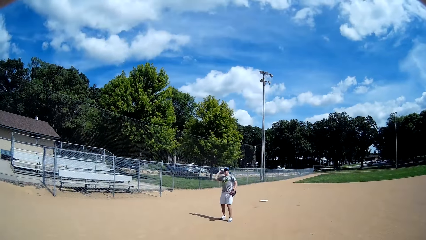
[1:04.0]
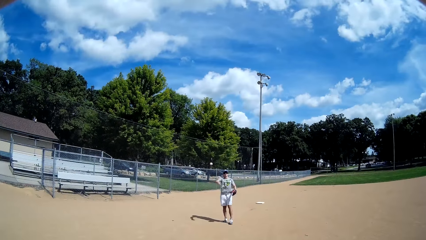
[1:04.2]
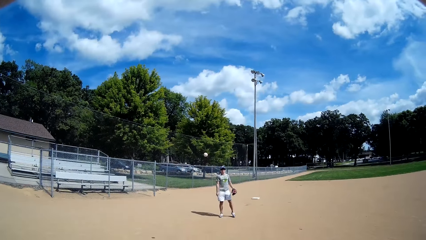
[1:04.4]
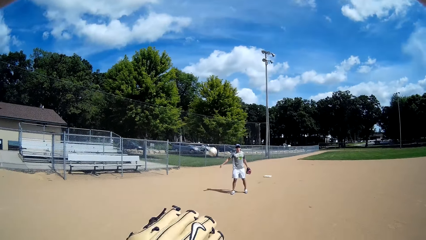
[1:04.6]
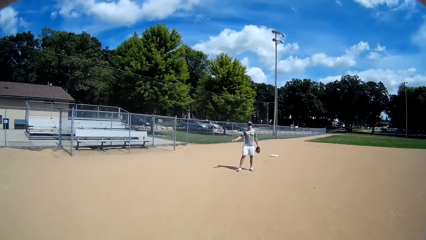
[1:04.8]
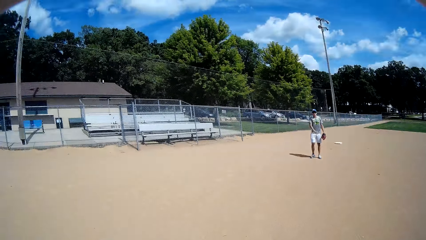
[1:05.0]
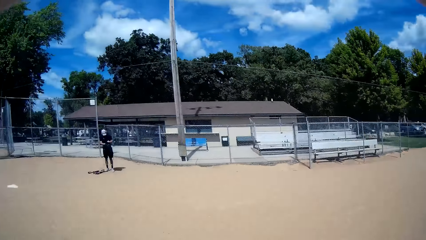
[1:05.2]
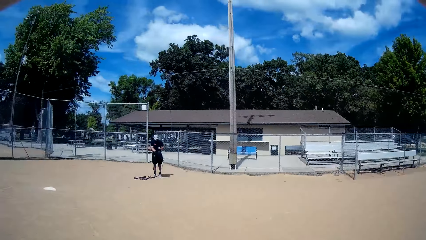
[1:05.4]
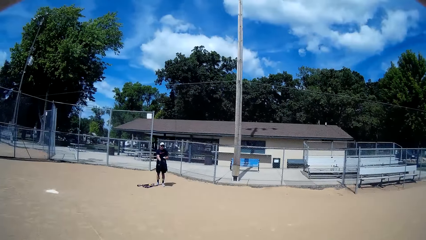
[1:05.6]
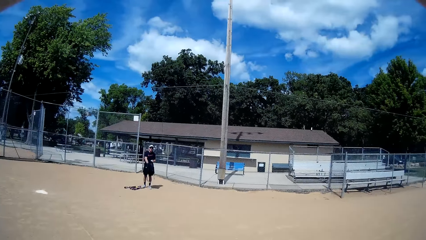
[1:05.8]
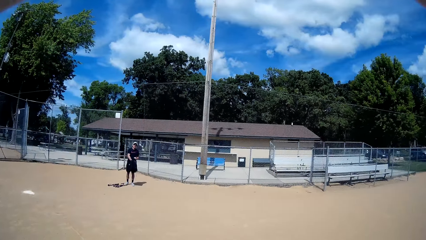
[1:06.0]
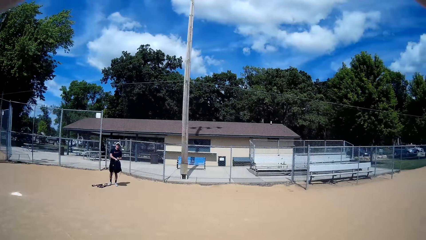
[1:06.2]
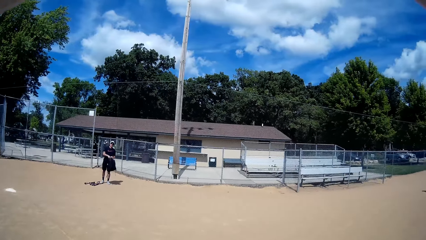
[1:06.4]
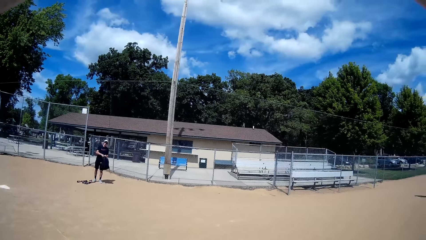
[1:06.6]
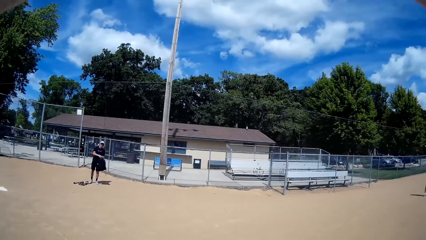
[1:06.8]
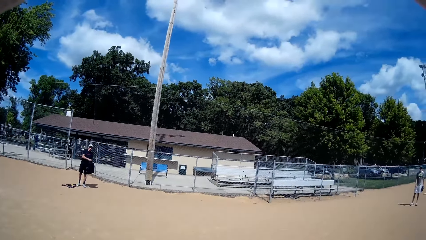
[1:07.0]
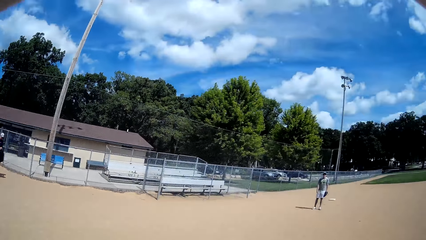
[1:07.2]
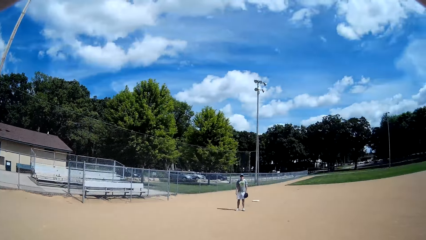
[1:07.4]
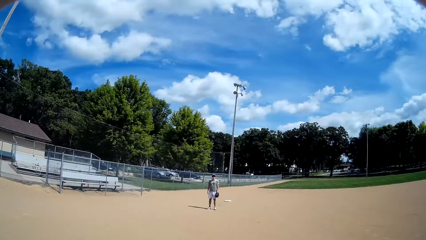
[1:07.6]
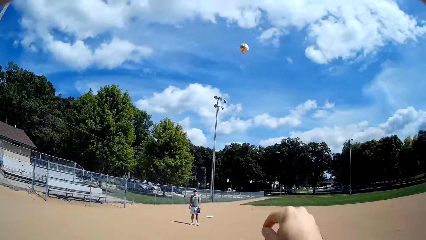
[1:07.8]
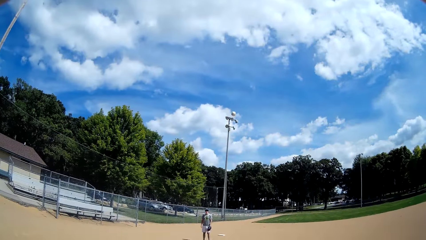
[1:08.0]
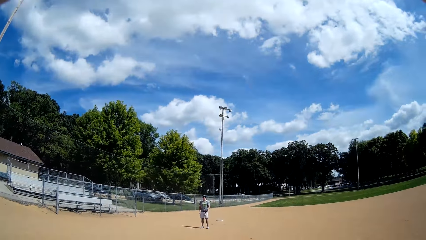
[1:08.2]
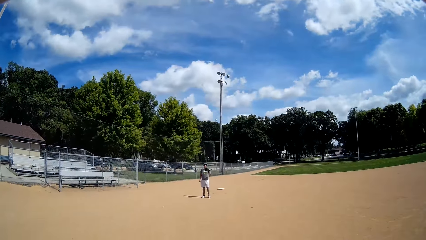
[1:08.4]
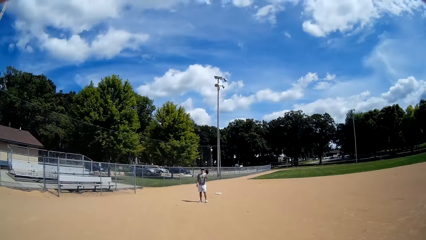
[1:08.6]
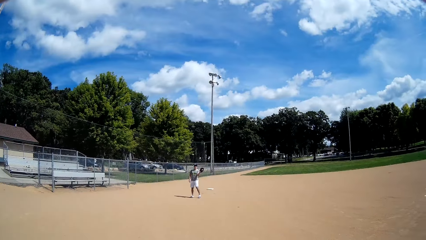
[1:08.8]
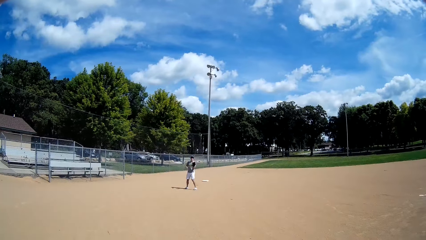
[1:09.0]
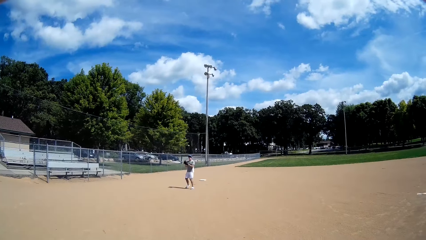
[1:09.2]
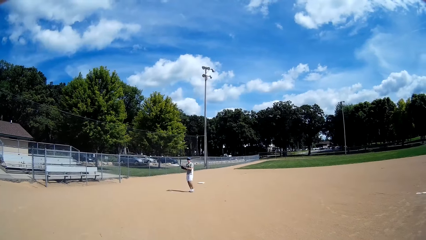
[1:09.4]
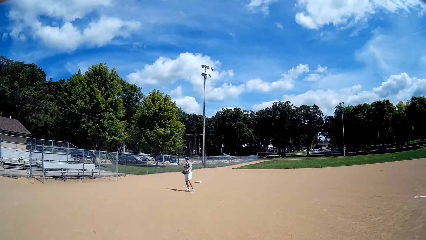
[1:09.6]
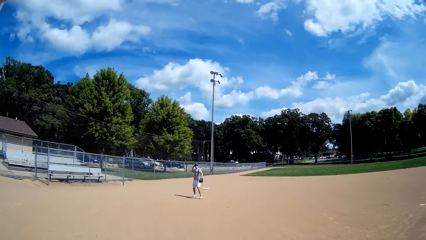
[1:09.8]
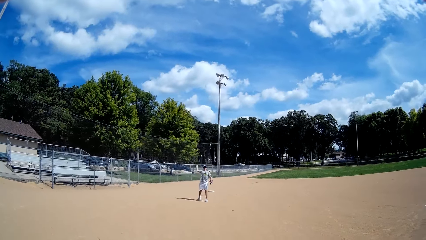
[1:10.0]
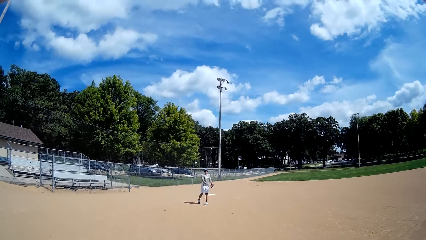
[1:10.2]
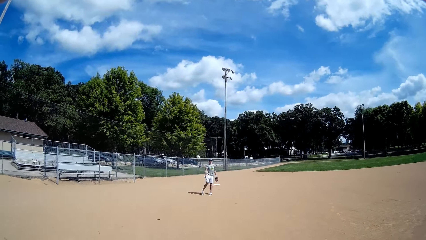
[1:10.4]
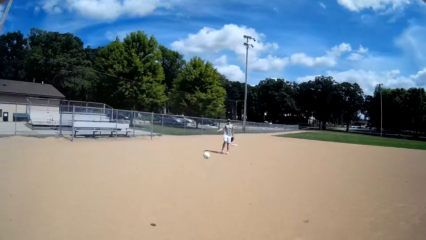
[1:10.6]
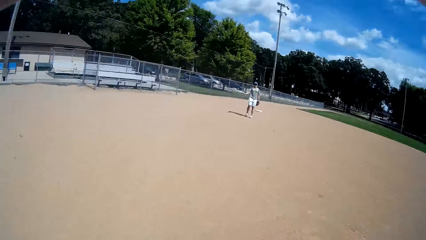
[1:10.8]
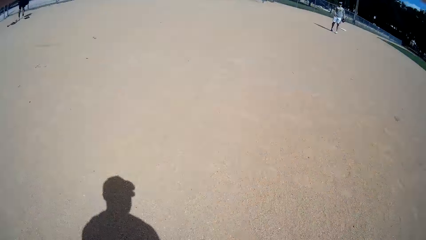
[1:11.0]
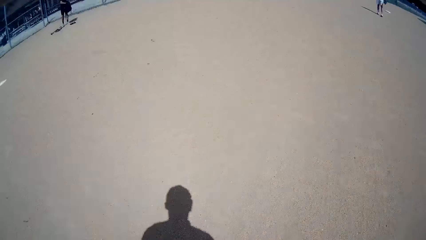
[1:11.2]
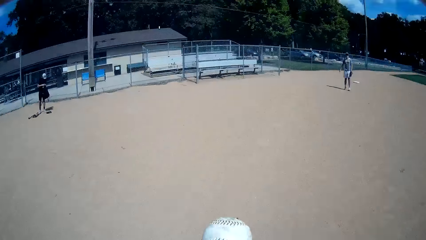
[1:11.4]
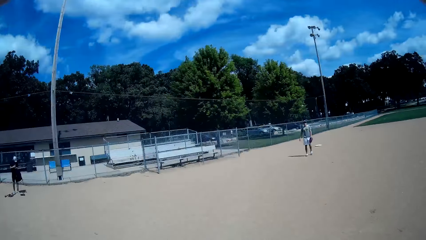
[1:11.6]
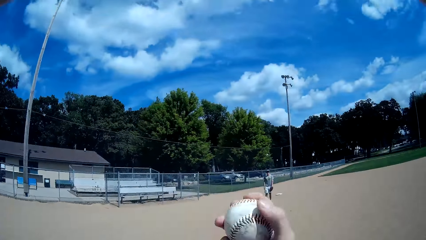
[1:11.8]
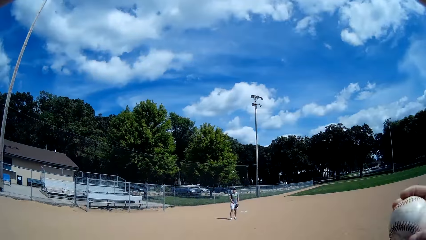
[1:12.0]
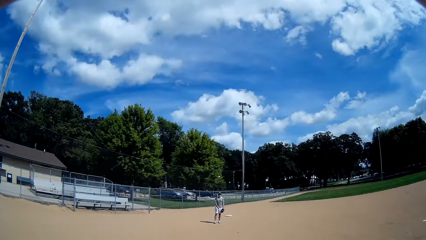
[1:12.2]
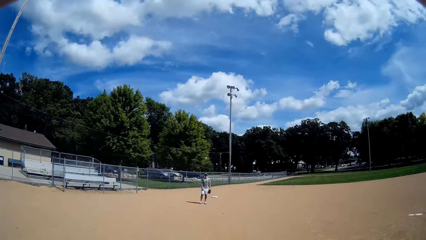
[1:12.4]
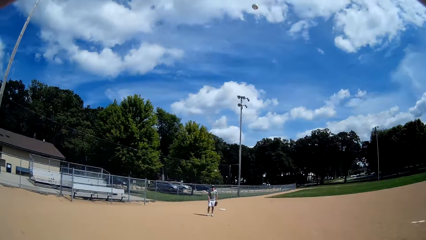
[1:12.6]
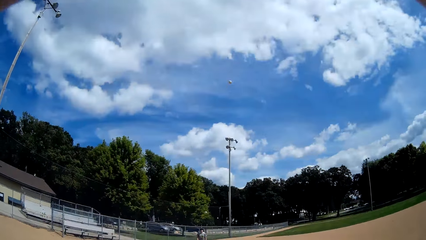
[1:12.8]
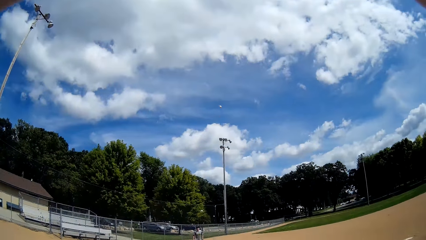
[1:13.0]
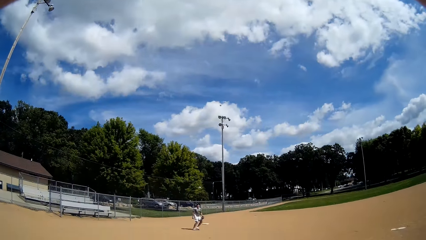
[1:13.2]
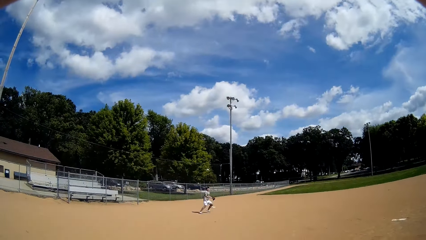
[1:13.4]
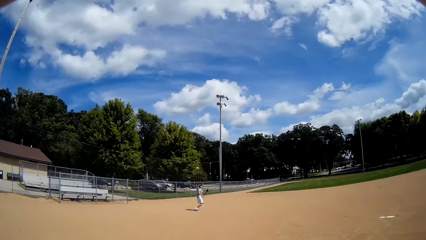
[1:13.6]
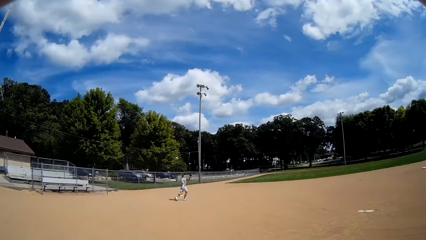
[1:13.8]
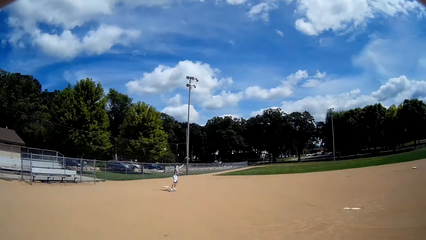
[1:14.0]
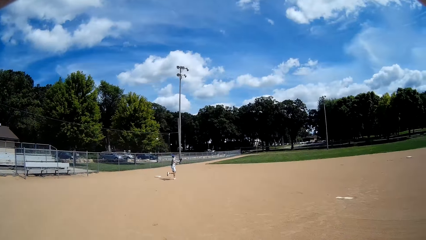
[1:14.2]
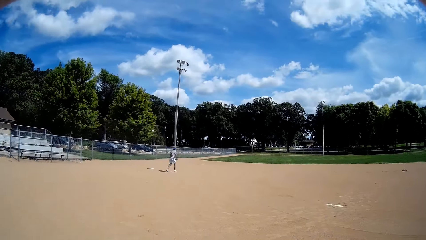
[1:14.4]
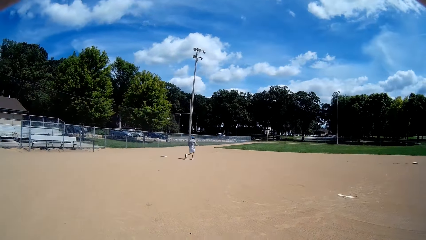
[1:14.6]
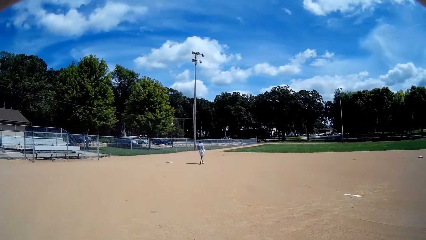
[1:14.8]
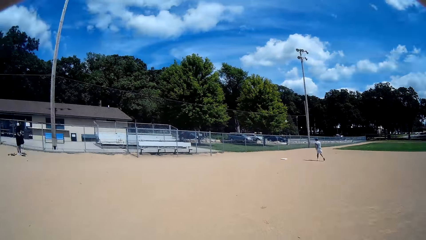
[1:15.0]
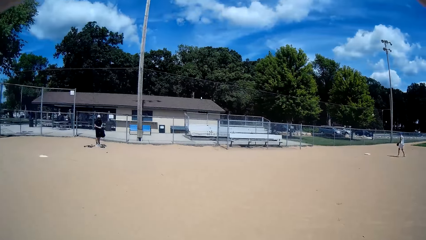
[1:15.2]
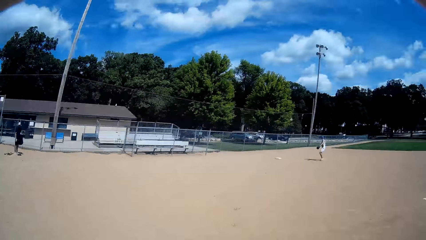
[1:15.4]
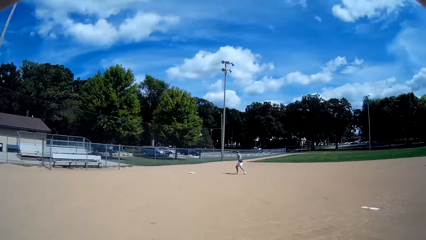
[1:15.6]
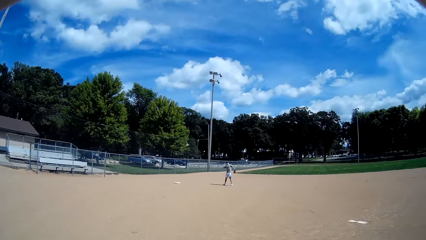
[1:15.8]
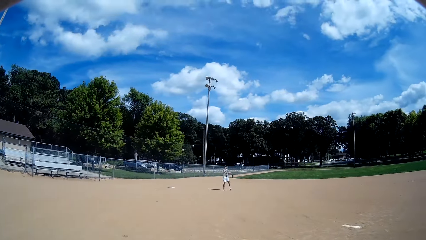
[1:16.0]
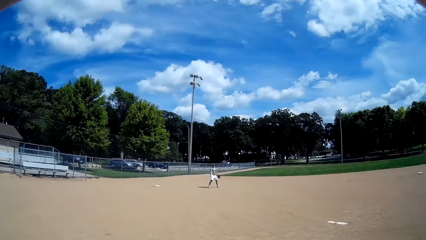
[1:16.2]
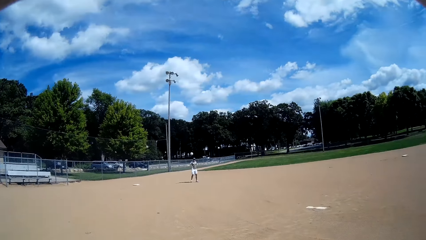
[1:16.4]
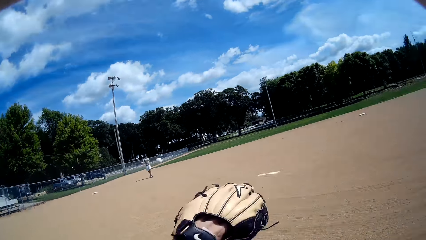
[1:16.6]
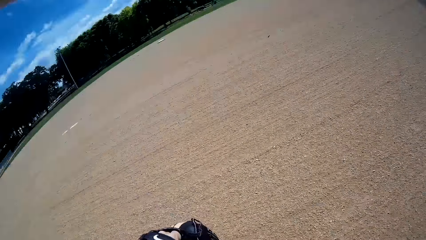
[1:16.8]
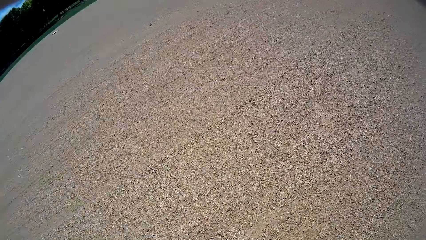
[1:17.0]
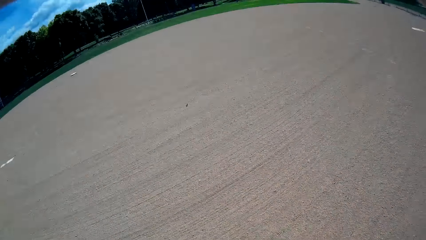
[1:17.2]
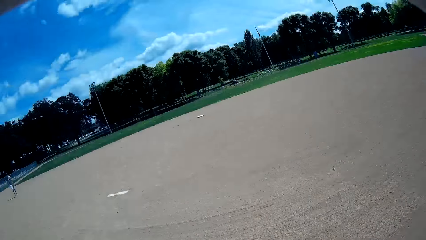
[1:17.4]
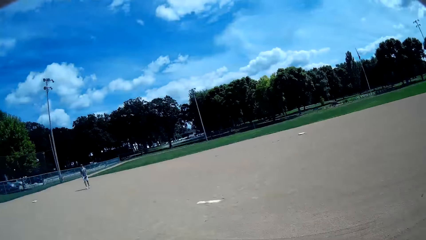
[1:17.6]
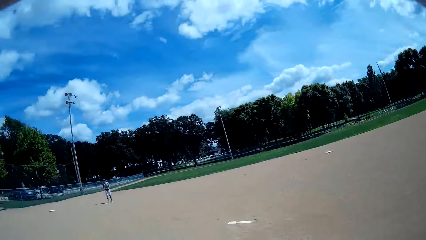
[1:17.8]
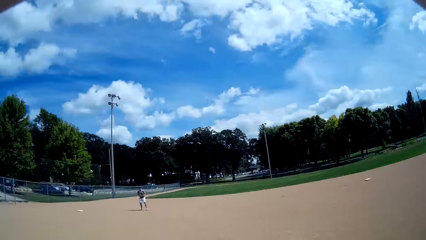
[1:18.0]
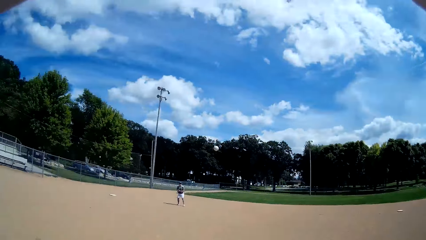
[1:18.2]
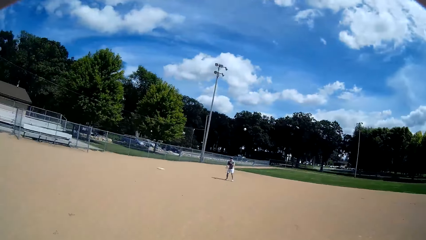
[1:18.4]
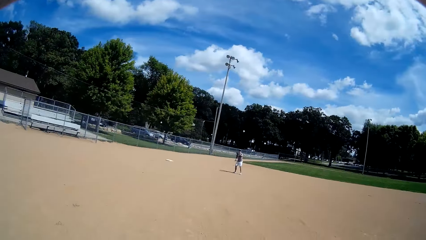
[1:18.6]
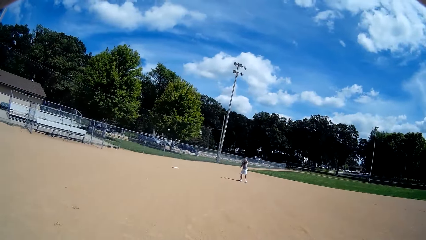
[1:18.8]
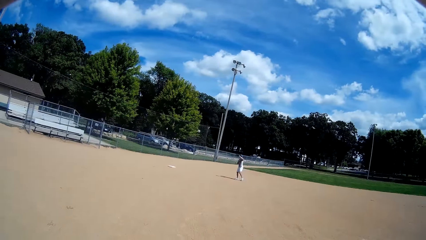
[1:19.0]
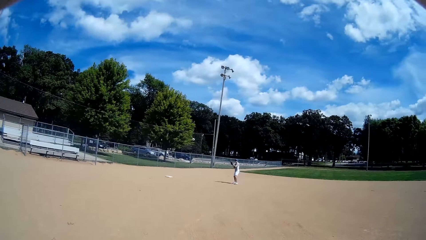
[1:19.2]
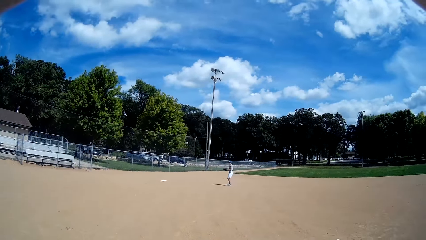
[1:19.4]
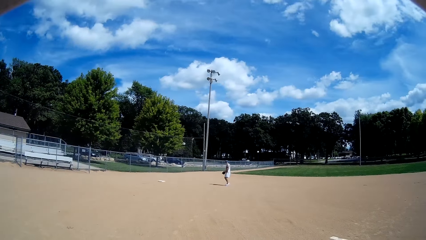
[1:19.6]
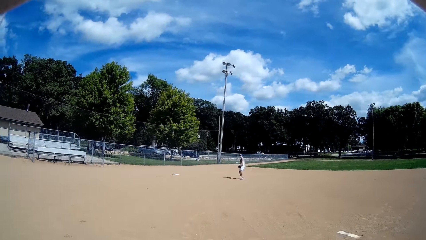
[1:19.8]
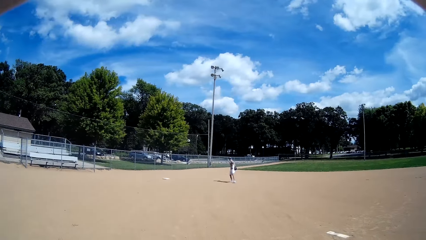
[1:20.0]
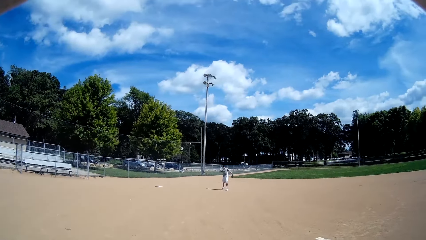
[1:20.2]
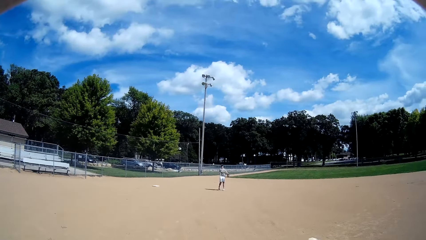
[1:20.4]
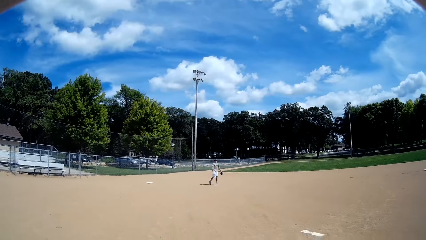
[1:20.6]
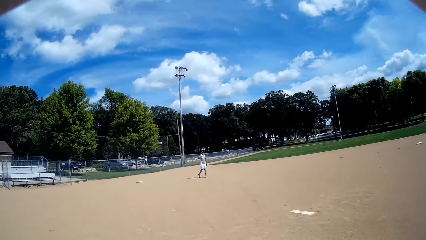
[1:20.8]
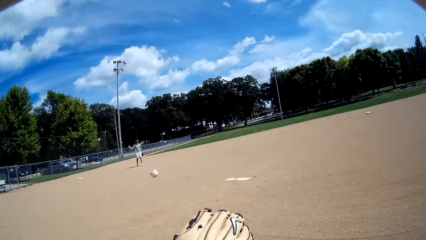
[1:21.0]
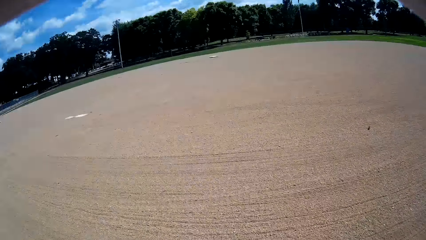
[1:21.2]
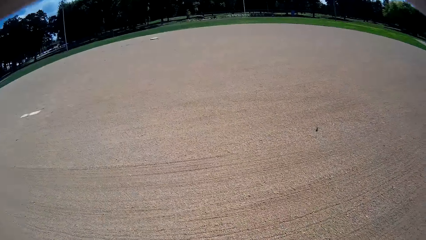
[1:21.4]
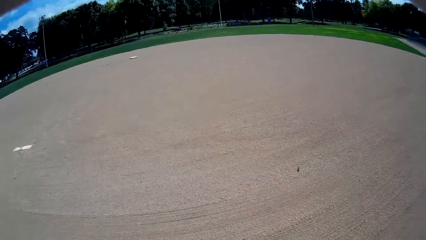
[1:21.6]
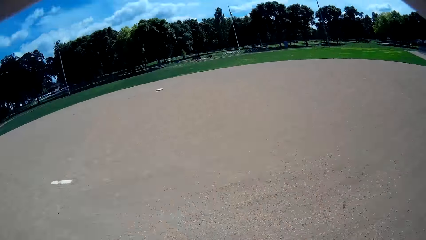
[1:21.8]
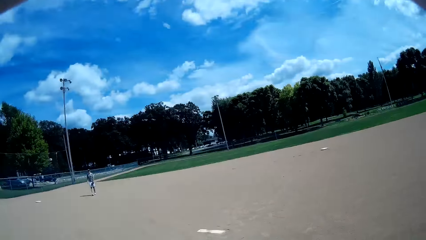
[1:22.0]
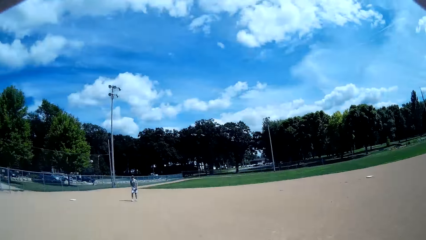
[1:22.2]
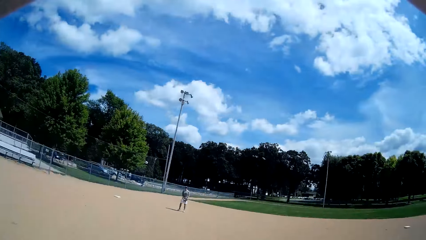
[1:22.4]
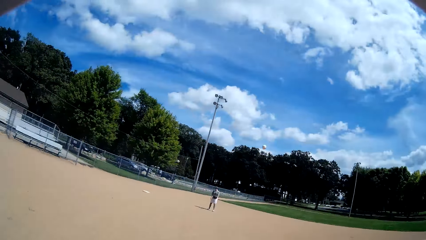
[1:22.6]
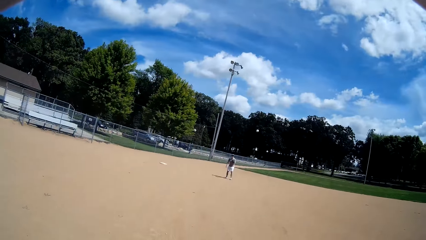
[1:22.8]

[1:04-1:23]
The camera wearer catches the ball from a man with a baseball glove again. The man catches the ball and throws the ball. The camera wearer looks in the direction of another man. The other man puts his hand in the bag. The camera wearer throws the ball to the first man. The first man catches the ball. The camera wearer catches the ball from the first man with a baseball glove again. They catch the ball again. The first man throws the ball. The camera wearer throws the ball to the first man again. The first man runs for the ball. The camera wearer catches the ball from the first man with a baseball glove again. The first man throws the ball. The camera wearer throws the ball to the first man again. They catch the ball from the first man with a baseball glove again. The first man catches the ball and throws the ball. The camera wearer throws the ball to the first man again.
